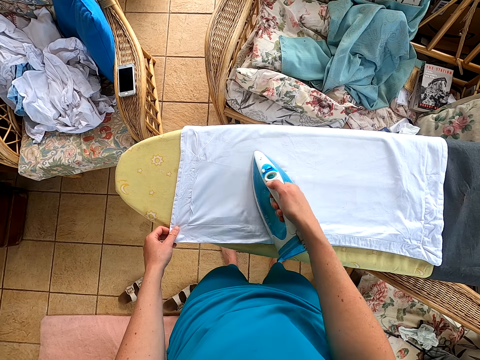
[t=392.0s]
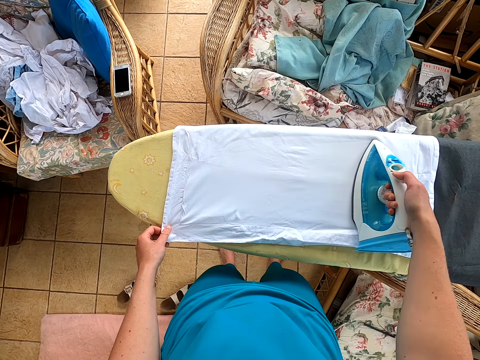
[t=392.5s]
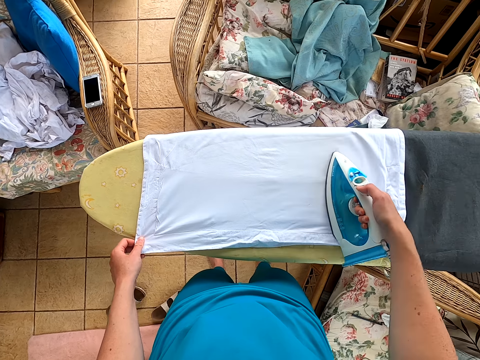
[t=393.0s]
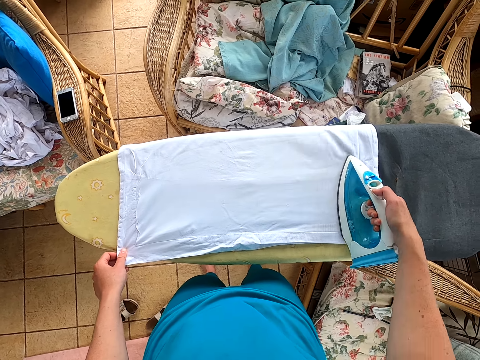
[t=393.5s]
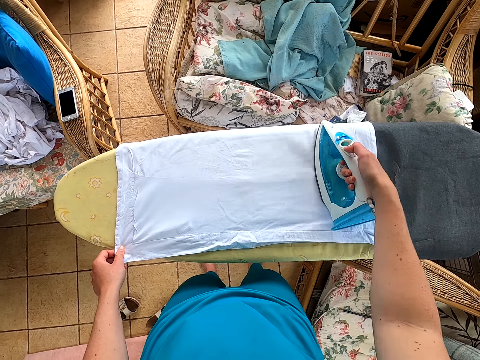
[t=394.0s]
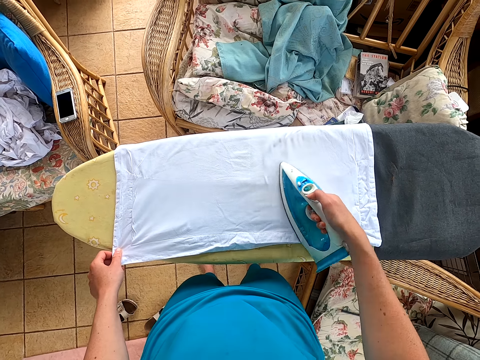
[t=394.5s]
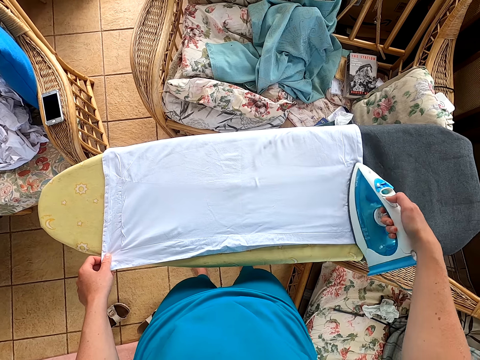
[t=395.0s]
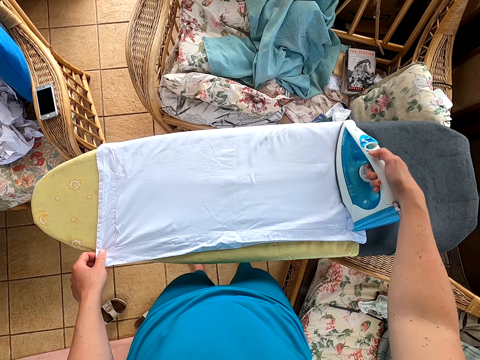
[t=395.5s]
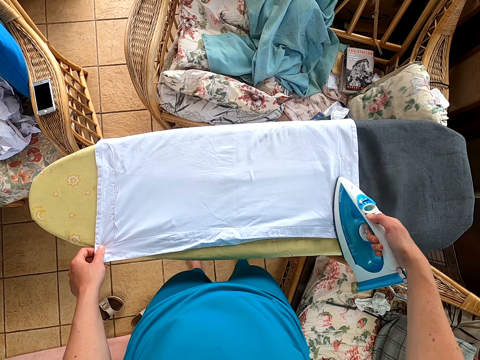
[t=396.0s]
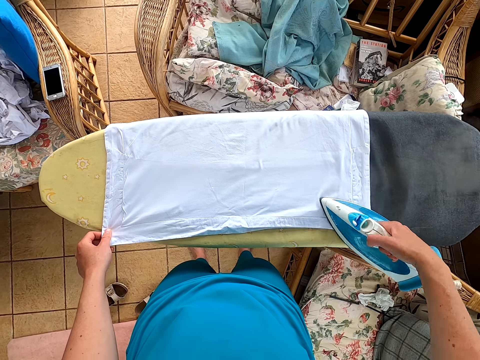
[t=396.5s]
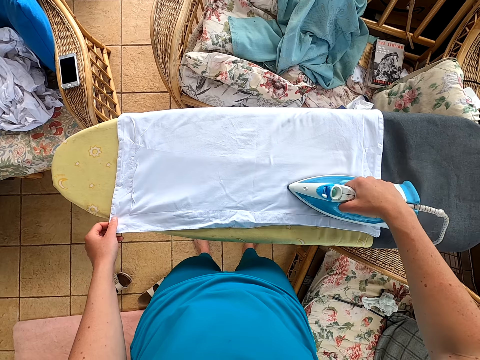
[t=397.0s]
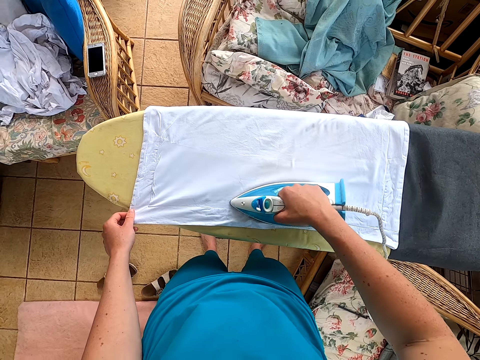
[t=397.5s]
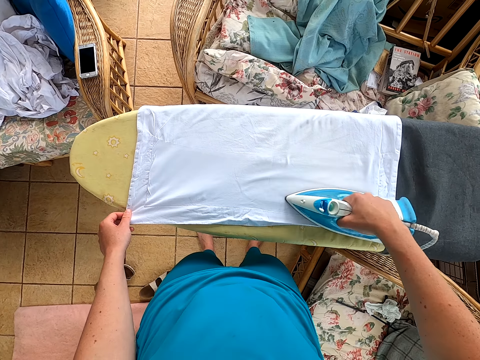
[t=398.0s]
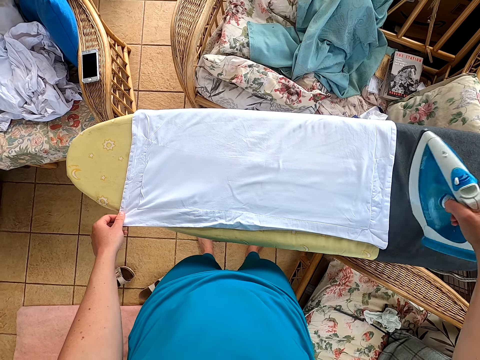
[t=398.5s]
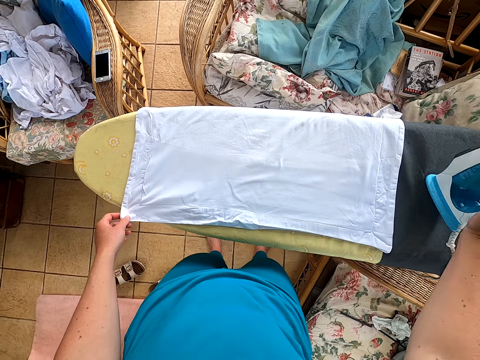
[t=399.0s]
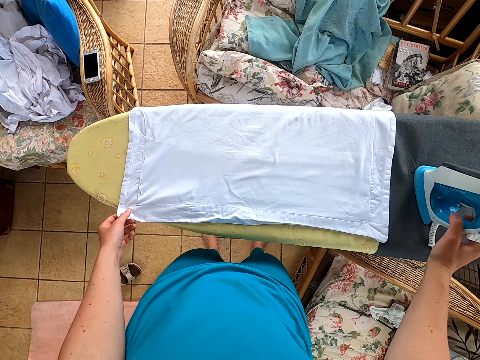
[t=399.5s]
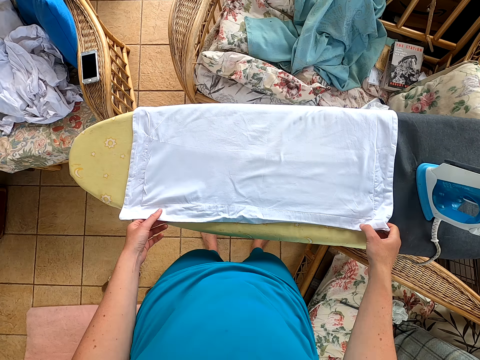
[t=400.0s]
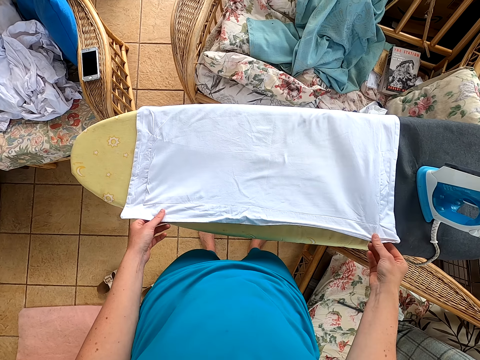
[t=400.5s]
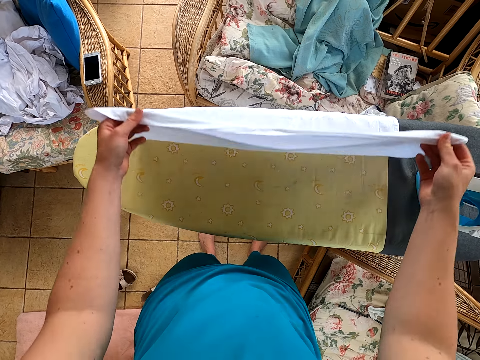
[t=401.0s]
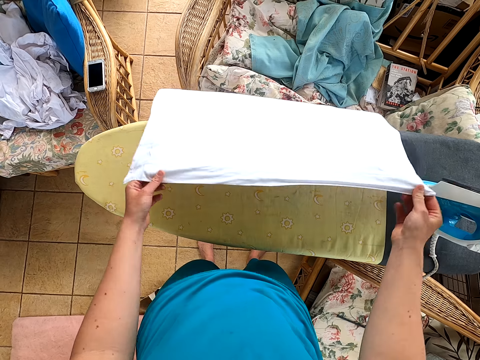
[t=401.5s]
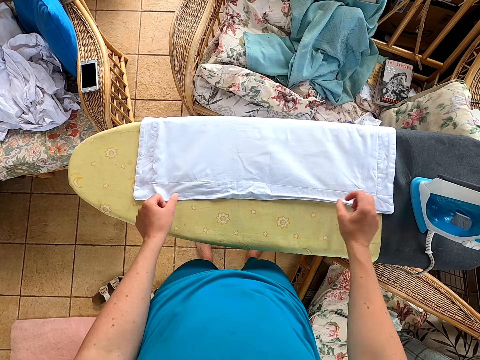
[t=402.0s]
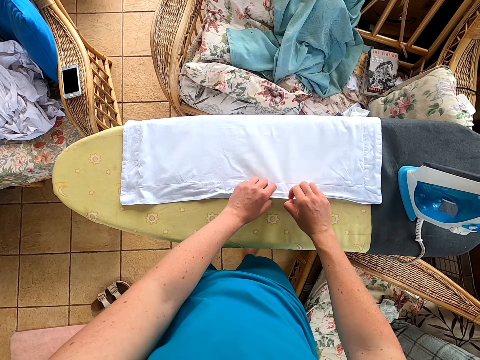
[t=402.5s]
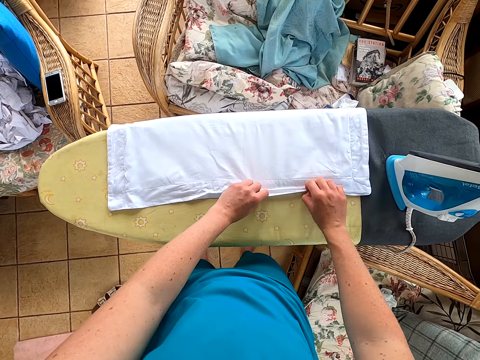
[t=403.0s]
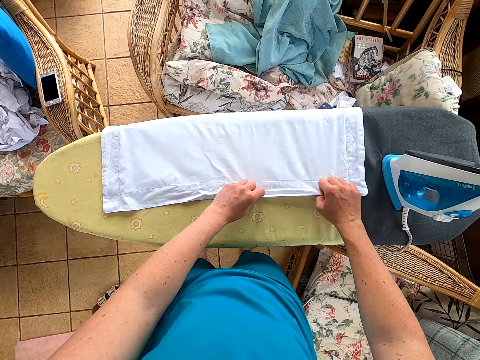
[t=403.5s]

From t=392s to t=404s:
The camera wearer puts the iron box on the table. They pick the cloth.

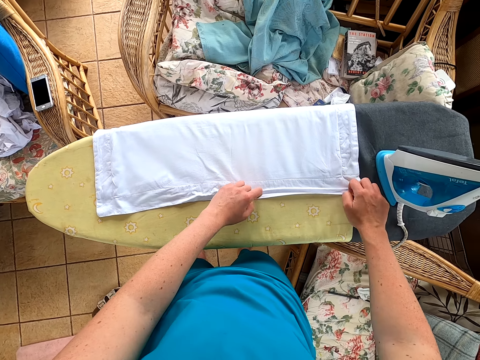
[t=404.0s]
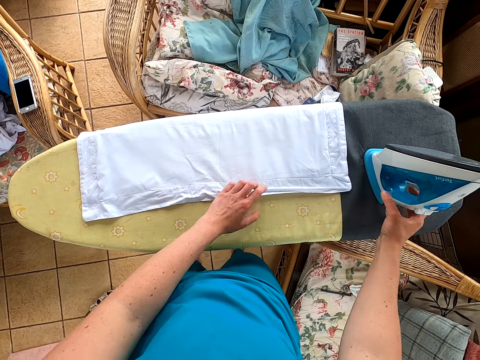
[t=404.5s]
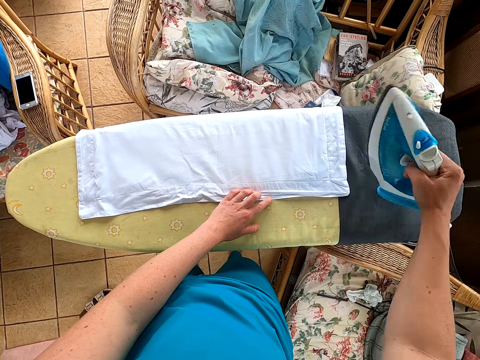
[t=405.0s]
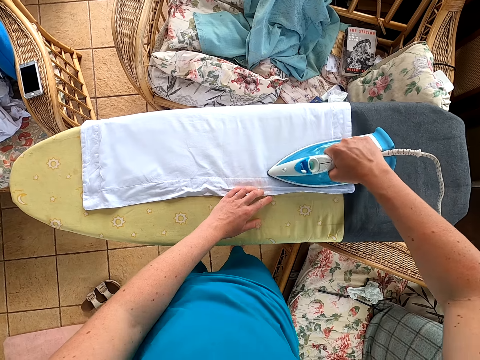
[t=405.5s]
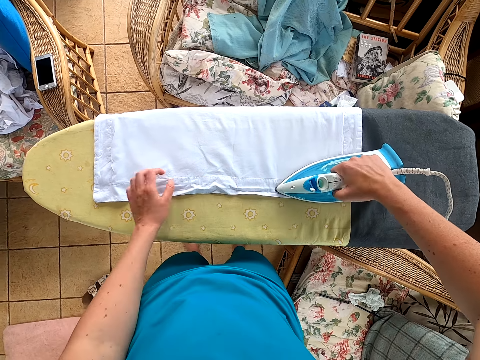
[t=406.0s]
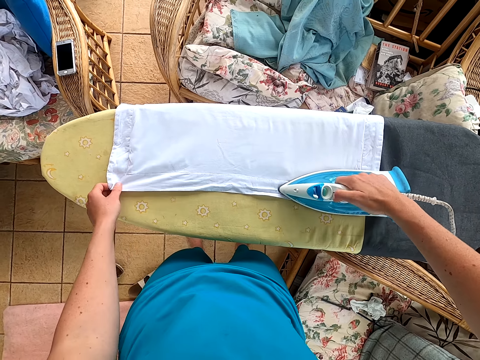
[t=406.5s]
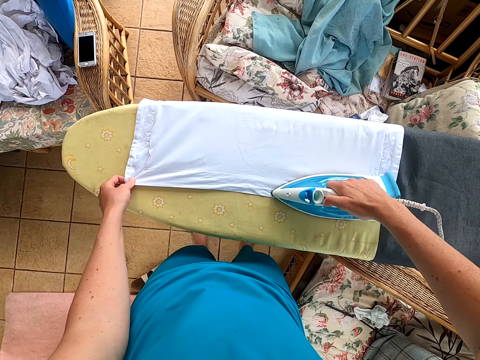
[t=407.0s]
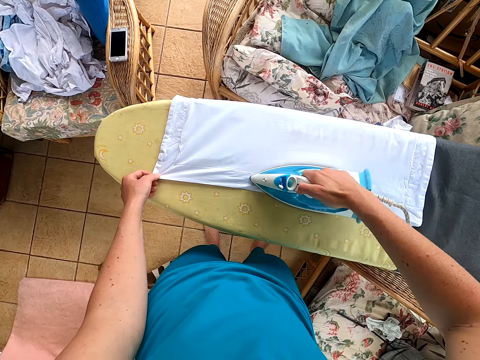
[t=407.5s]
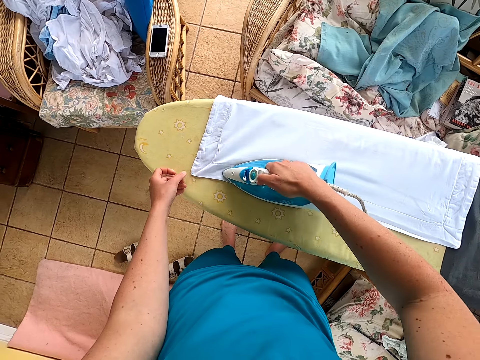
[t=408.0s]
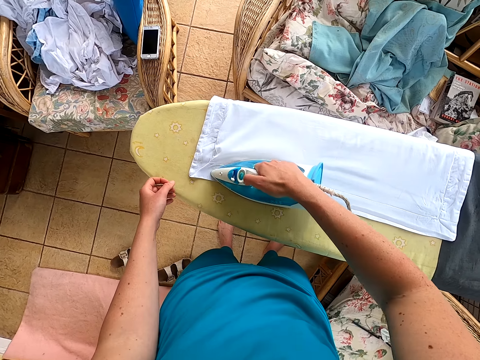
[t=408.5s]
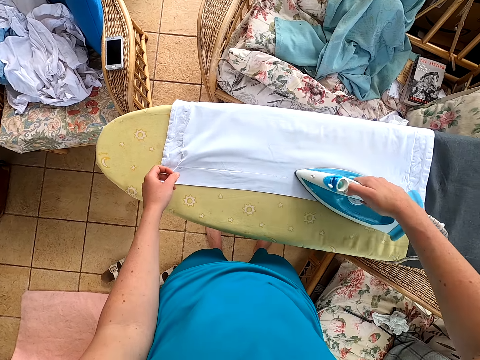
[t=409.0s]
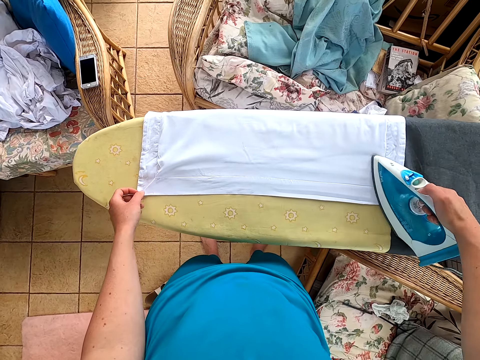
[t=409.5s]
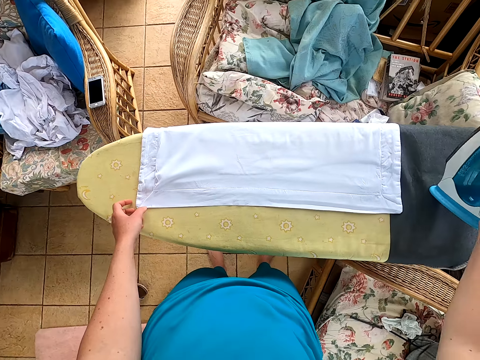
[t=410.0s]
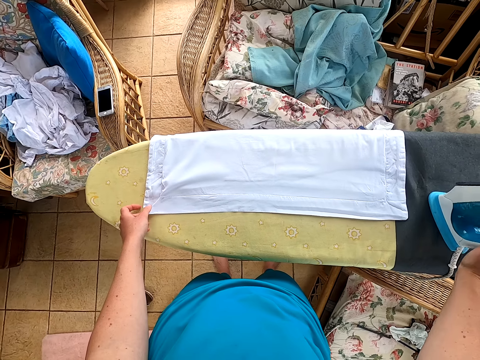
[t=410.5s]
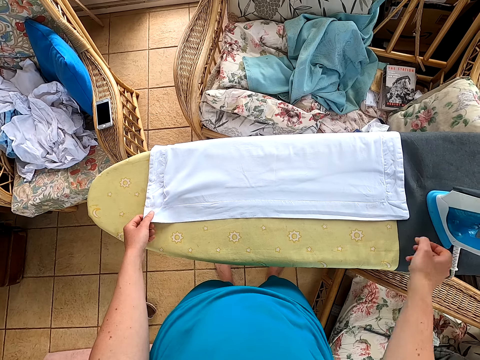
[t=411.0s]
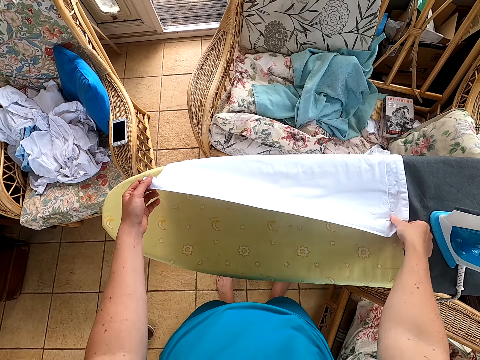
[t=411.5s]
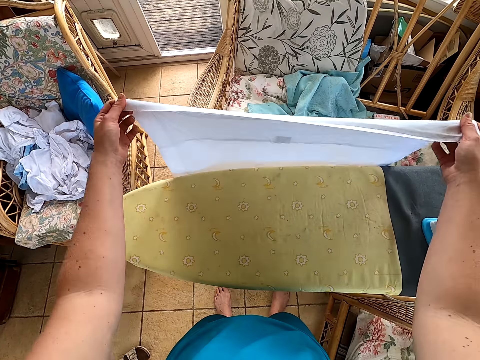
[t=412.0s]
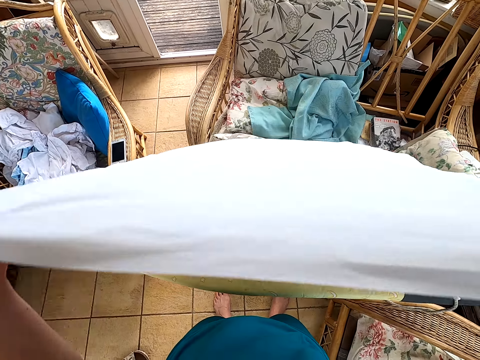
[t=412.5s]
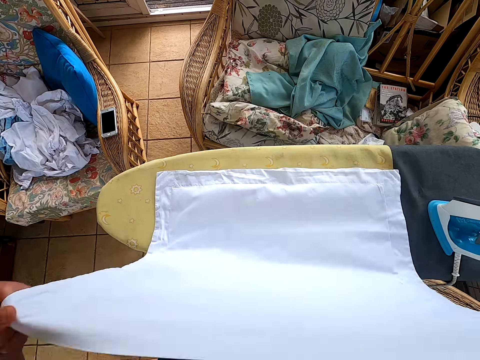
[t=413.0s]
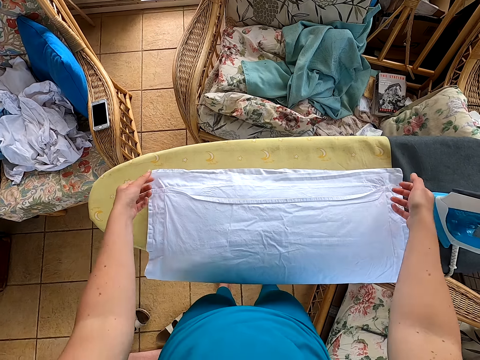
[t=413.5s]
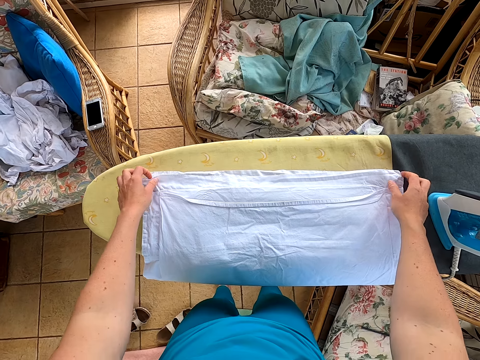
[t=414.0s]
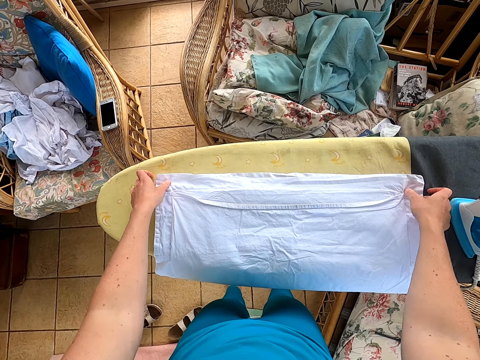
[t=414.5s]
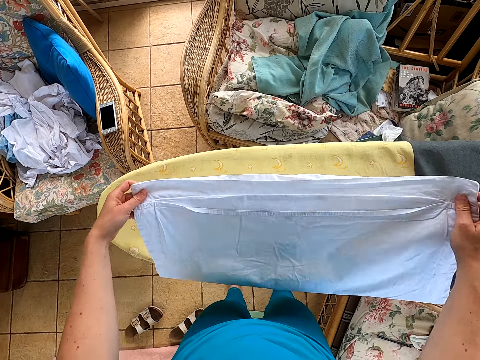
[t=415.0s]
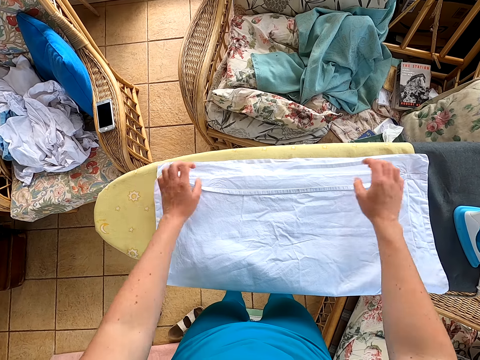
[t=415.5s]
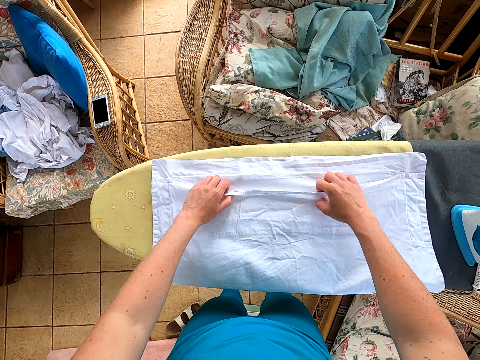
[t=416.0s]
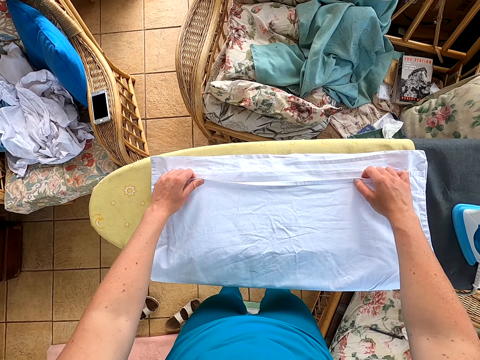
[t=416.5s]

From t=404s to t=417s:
The camera wearer picks the iron box. They iron the cloth. They put the iron box on the table. They pick the cloth. They fold the cloth.

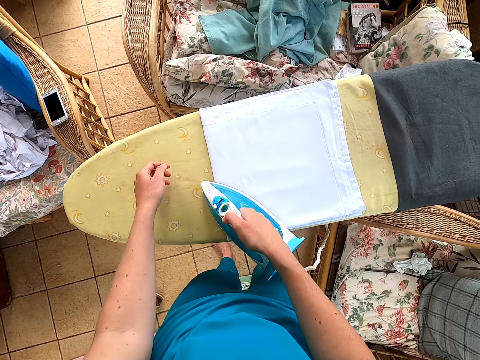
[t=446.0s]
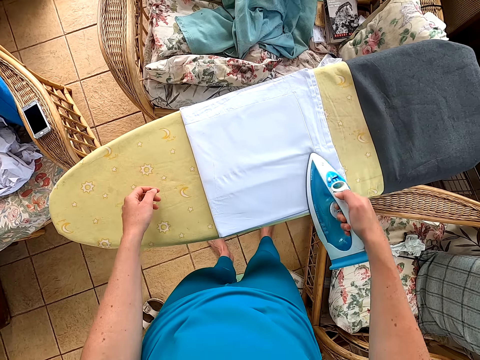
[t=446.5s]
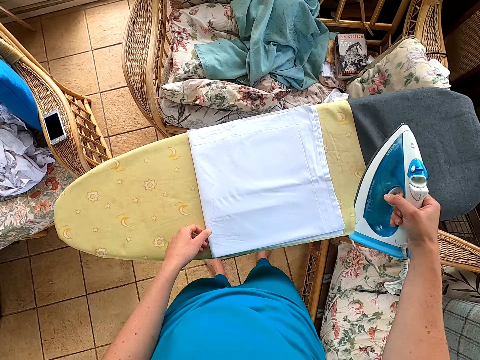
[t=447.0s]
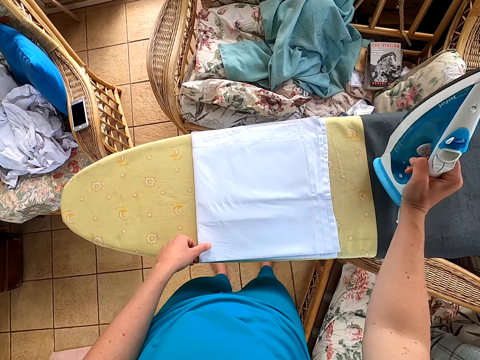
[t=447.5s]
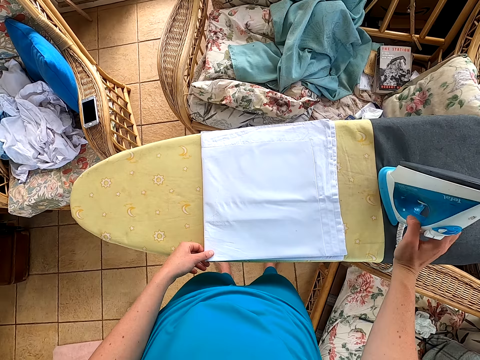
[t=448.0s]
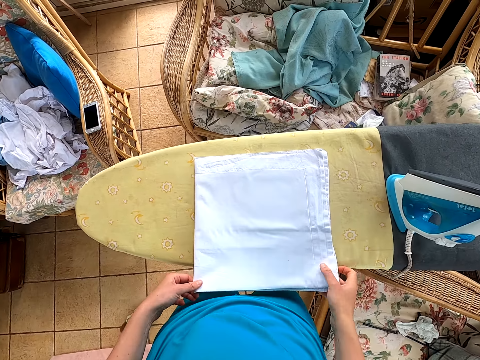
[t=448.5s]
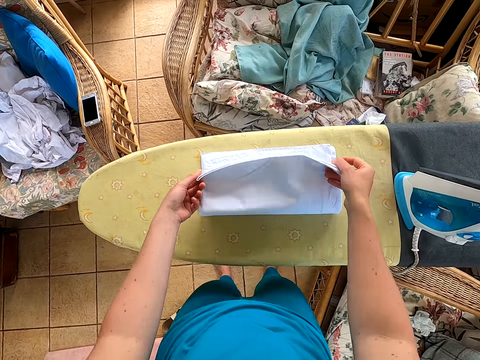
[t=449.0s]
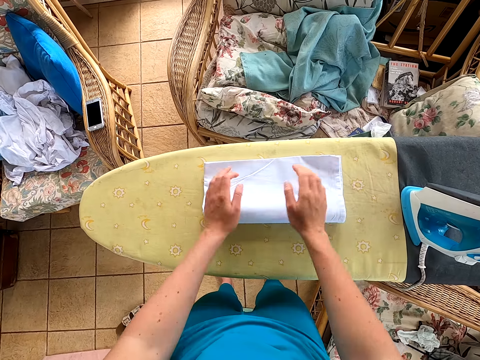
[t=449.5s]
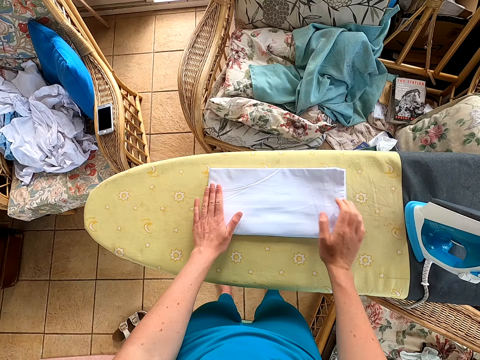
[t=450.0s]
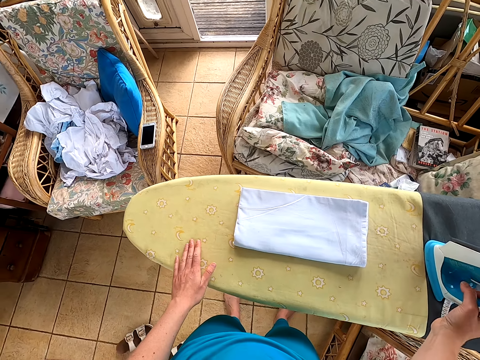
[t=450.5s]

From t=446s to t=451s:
The camera wearer puts the iron box on the table.
